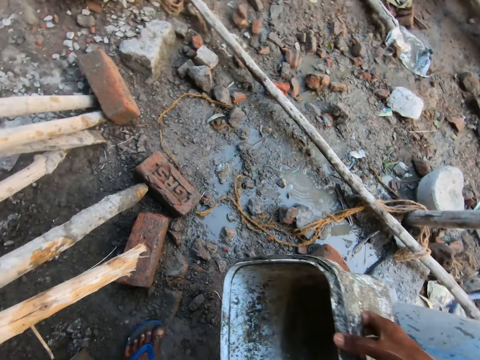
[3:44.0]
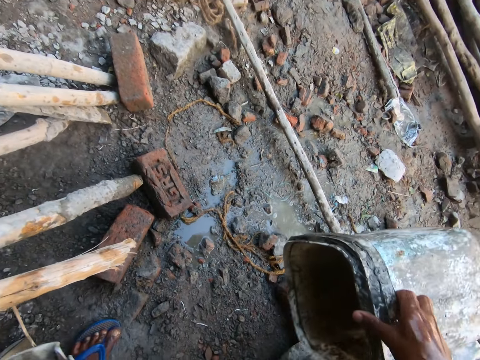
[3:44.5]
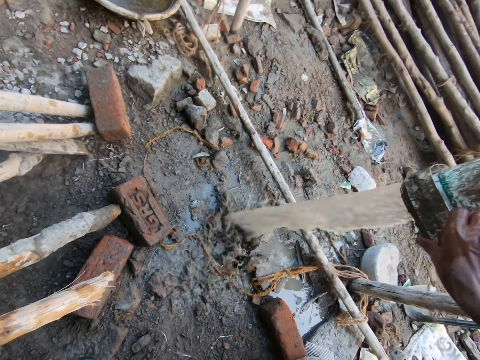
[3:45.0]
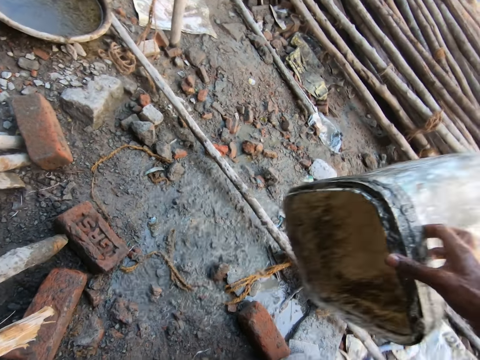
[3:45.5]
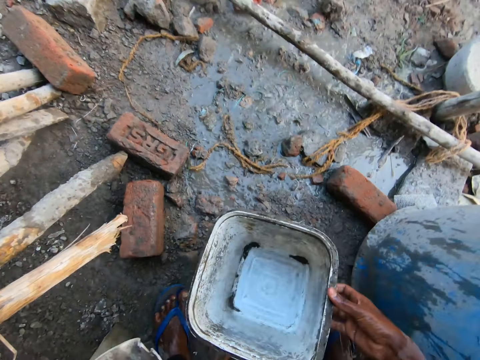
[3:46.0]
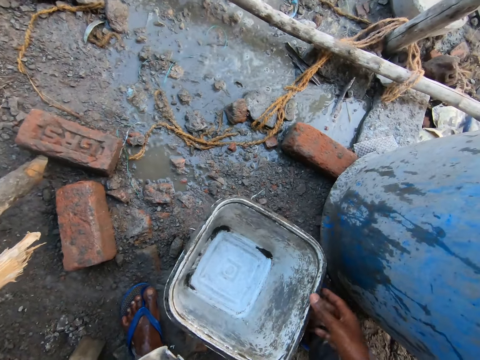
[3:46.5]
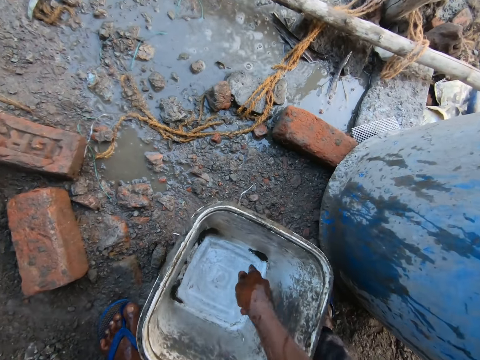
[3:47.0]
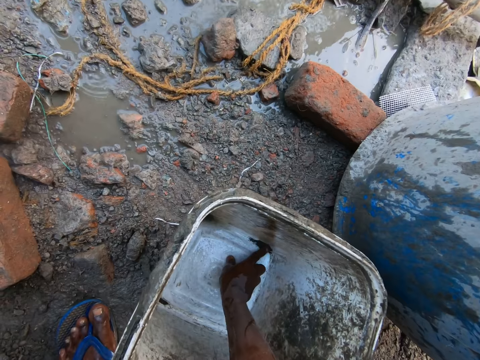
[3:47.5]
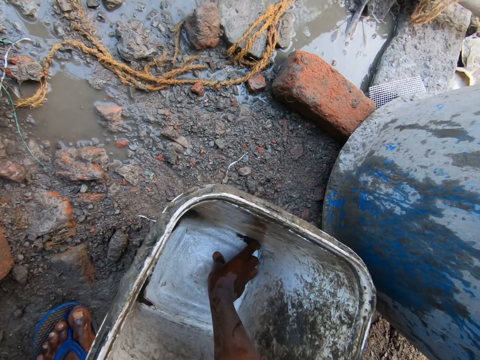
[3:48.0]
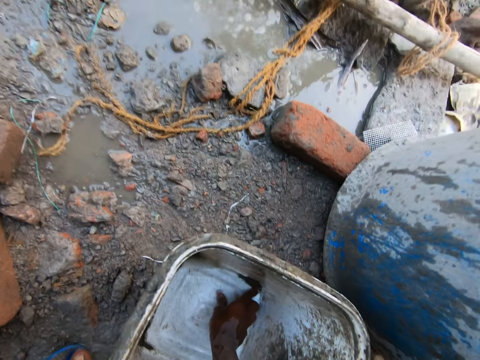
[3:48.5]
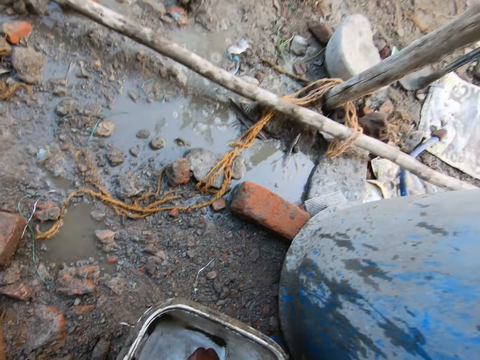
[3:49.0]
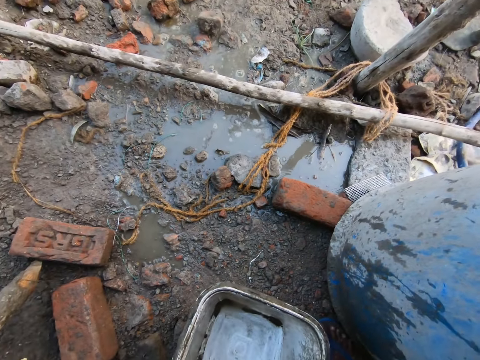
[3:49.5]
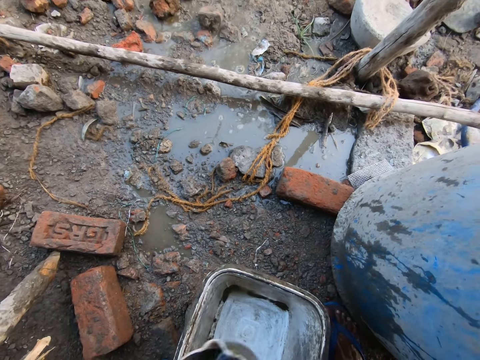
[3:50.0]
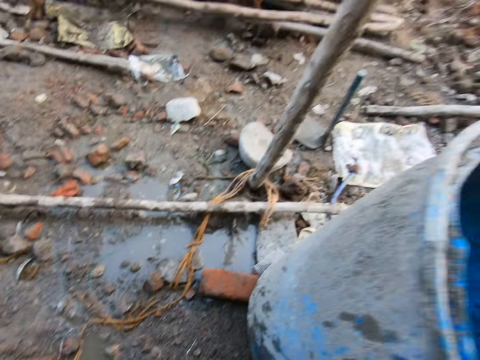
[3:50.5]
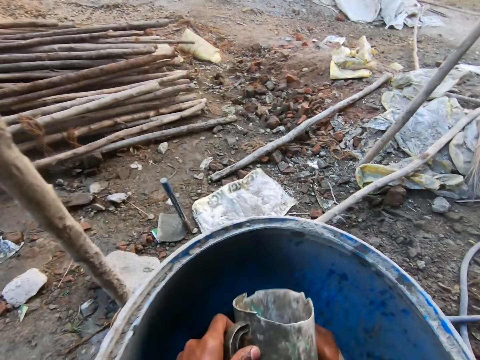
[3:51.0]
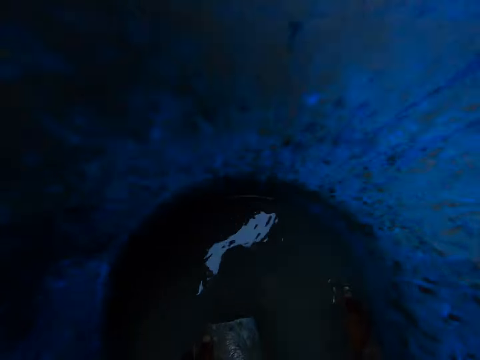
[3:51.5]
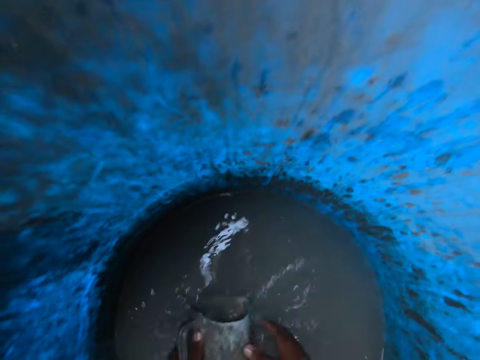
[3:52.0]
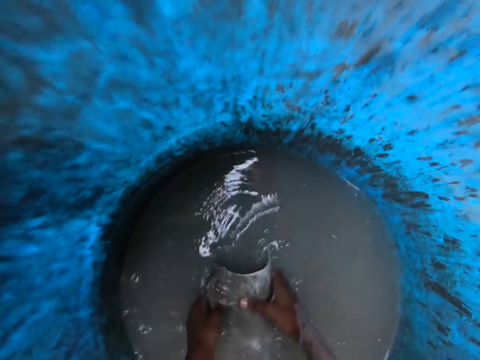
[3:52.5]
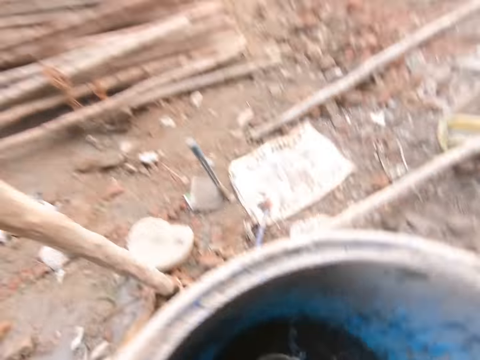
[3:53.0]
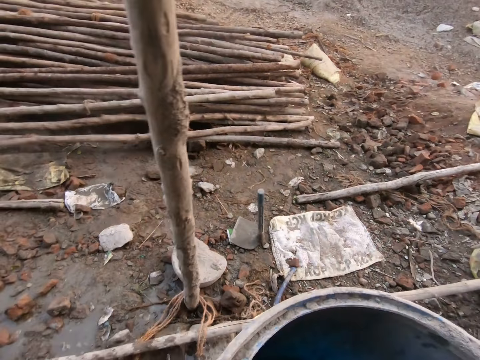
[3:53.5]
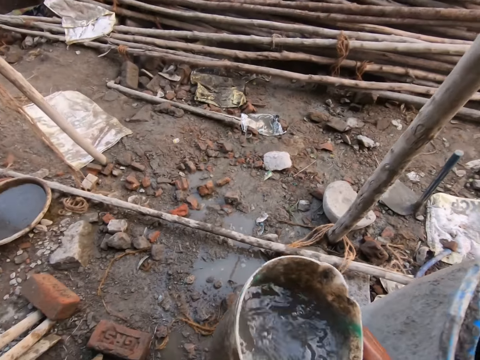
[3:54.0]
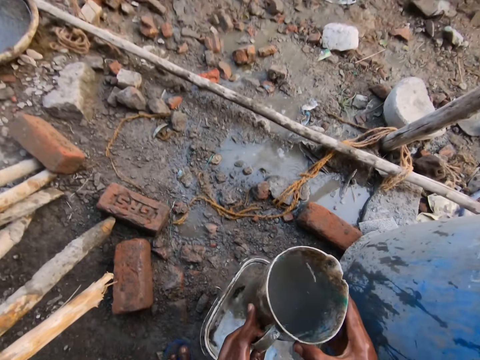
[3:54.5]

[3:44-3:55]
The camera wearer pours the water from the bucket on the ground with his right hand. He drops the bucket on the ground with his right hand. He cleans mortar in the bucket on the ground with his right hand. He scoops water from the drum on the ground with the plastic jug with both hands.

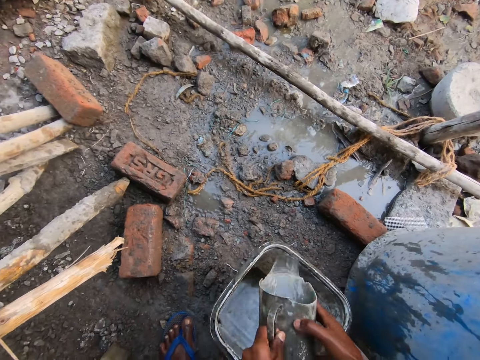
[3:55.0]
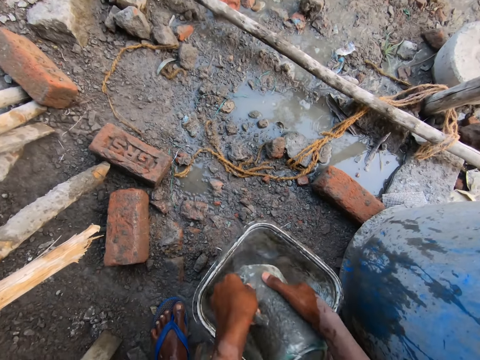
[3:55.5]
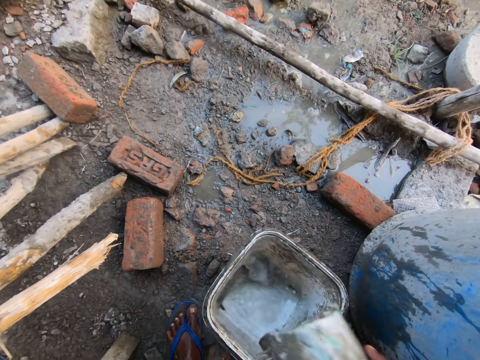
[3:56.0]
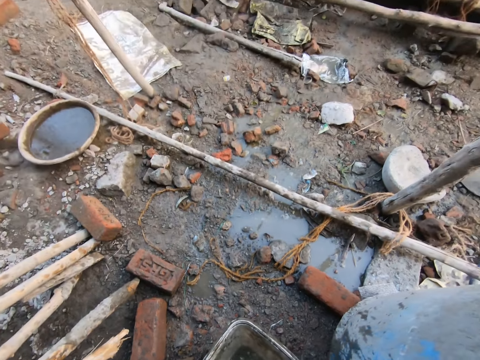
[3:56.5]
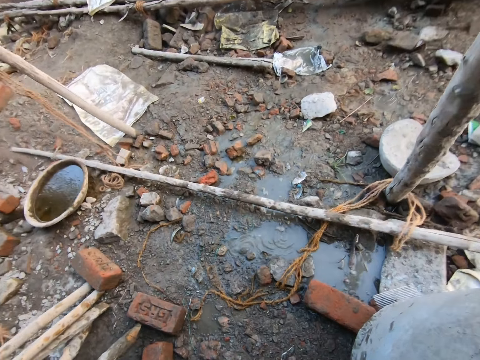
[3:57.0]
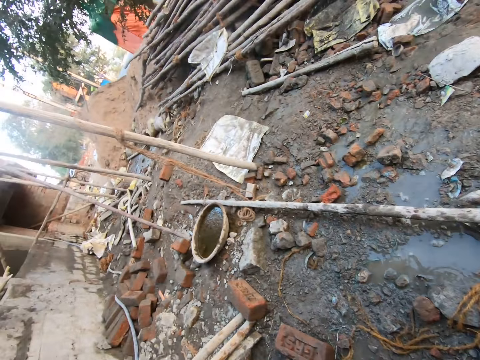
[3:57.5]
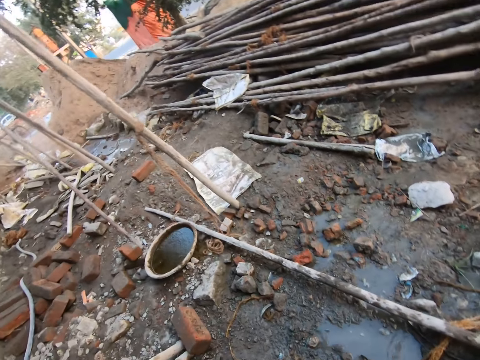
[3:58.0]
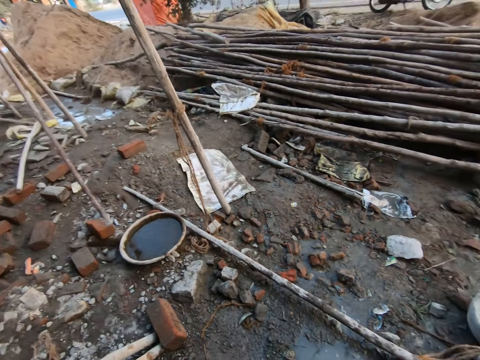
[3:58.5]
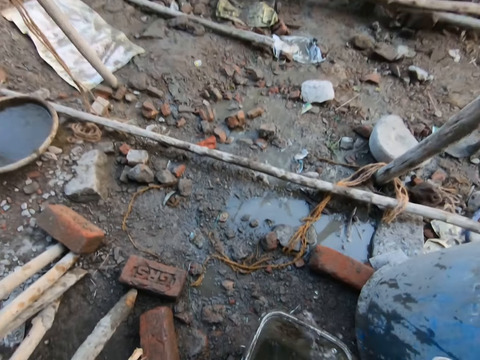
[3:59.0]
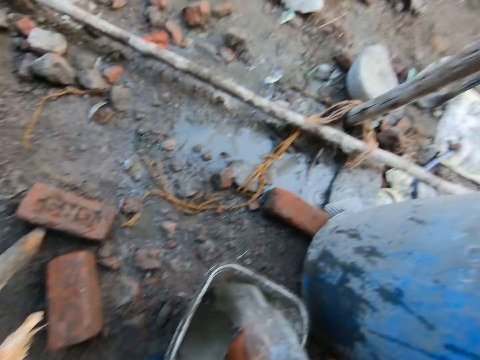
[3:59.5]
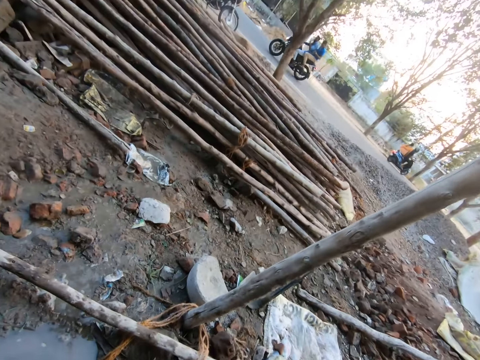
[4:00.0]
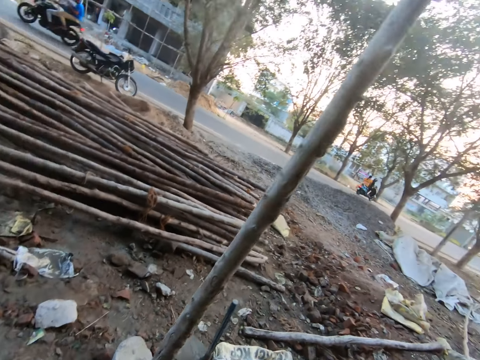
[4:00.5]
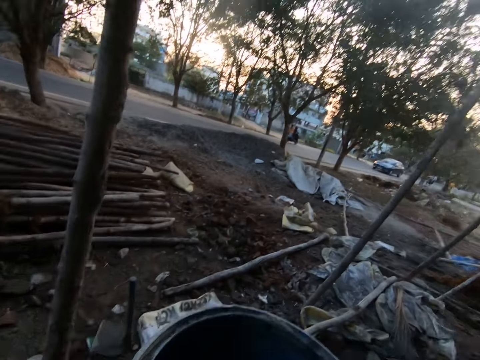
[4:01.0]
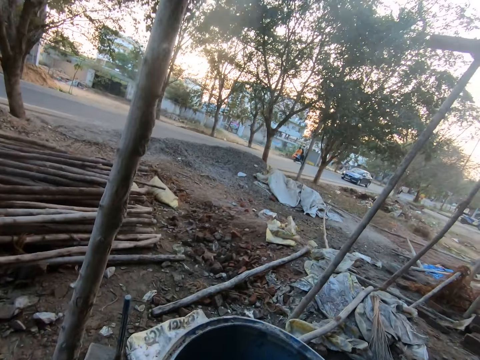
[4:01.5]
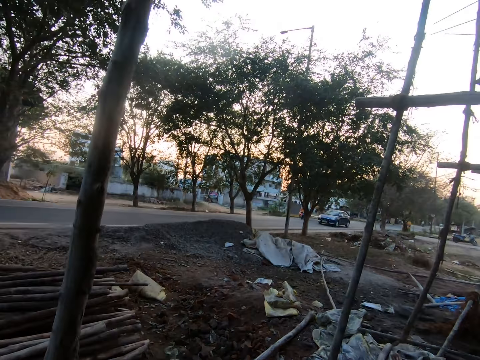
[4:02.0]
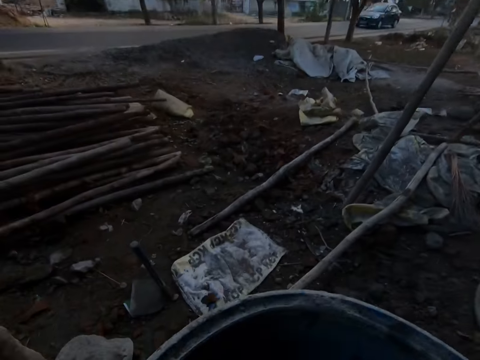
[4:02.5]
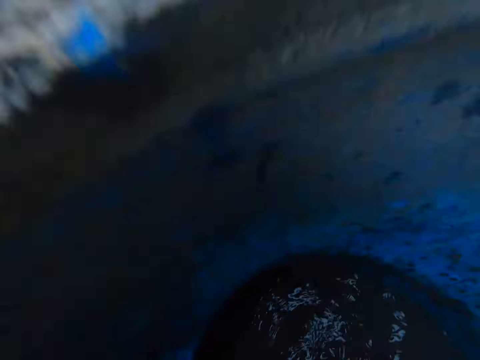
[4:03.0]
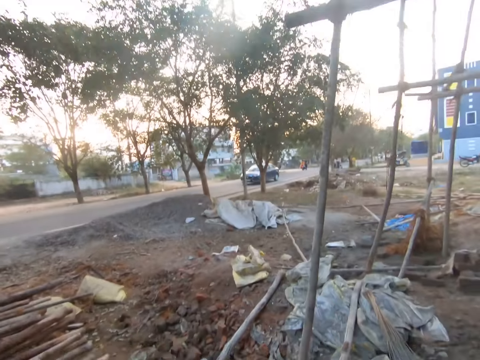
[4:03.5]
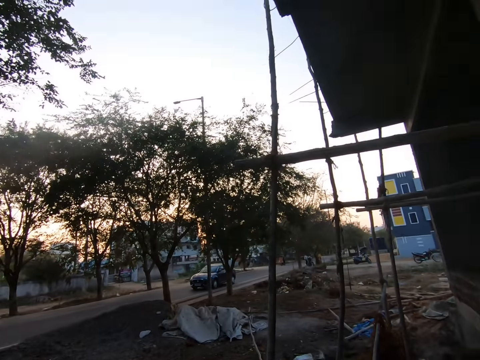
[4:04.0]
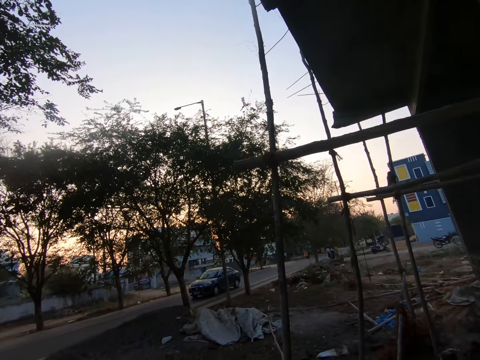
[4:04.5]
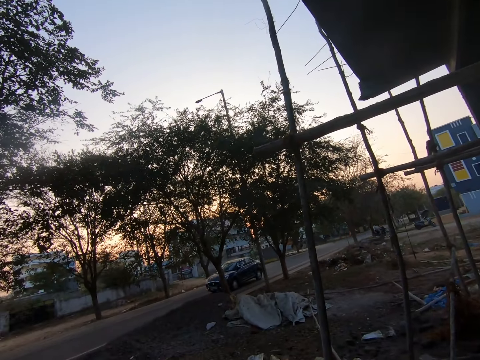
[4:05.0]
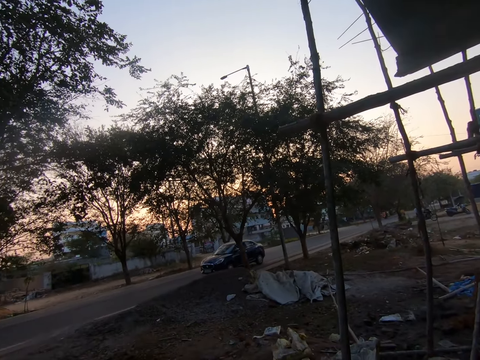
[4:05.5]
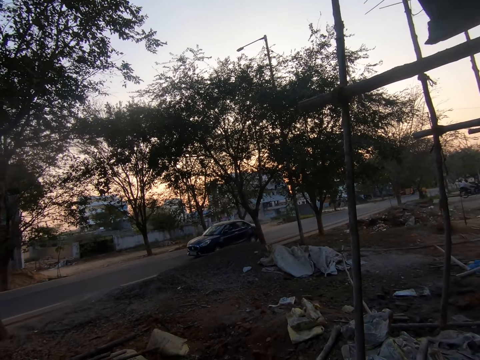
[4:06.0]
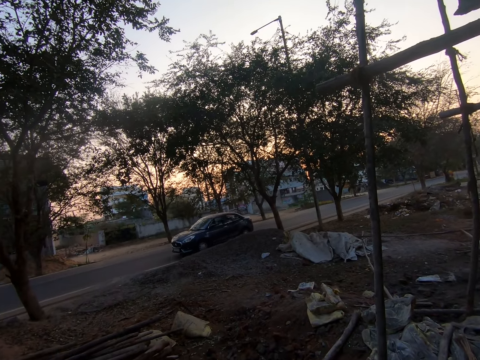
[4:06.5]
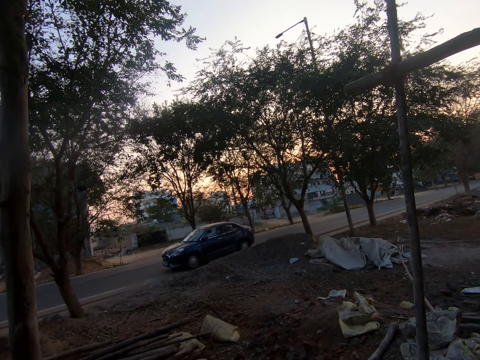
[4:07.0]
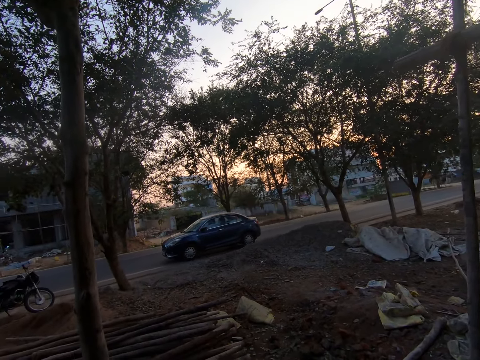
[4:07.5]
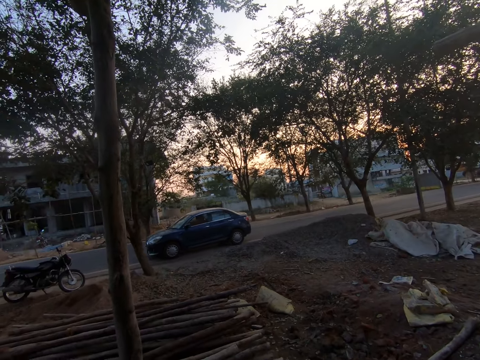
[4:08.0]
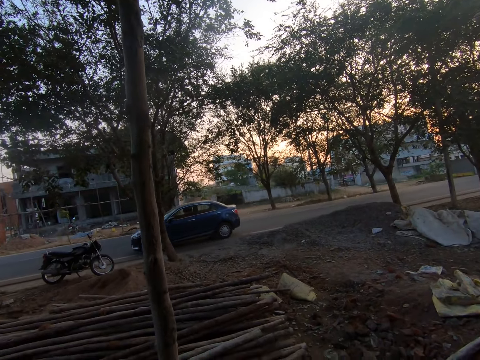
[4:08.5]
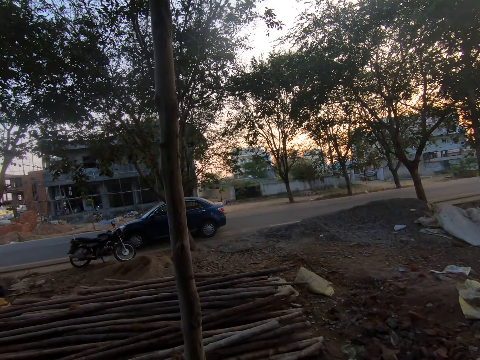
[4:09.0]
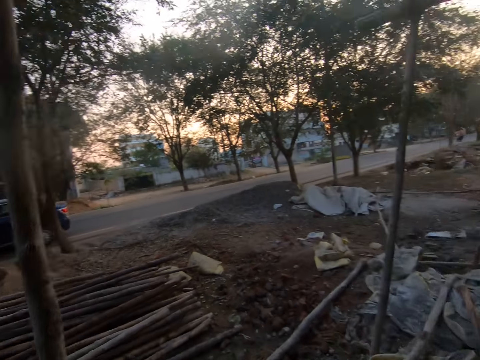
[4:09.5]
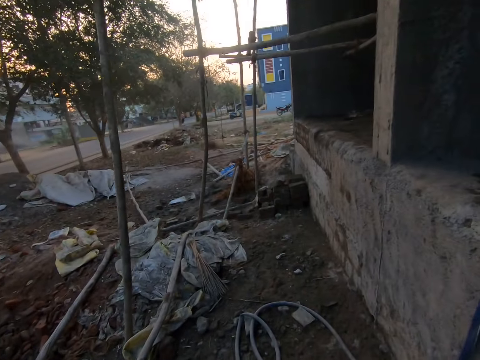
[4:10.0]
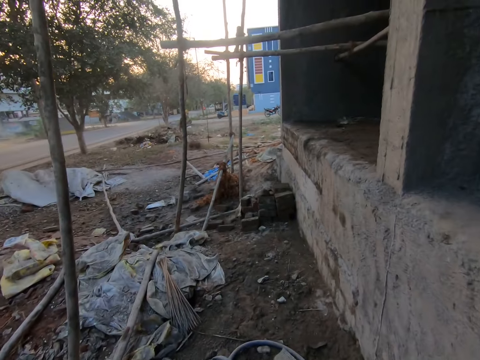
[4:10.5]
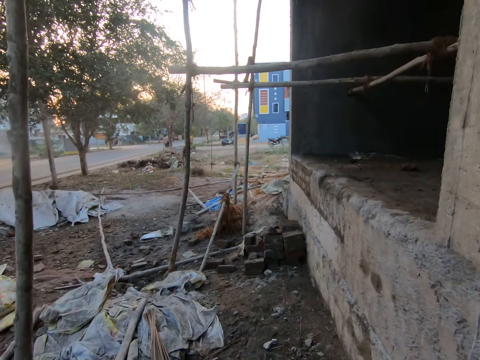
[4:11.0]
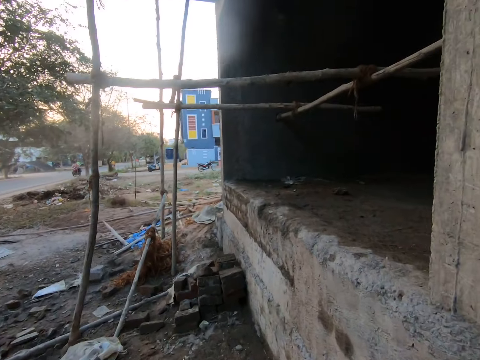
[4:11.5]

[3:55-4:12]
The camera wearer pours water from the jug in the bucket on the ground with both hands. He collects water from the water drum with the plastic jug. He pours water from the jug on his hand with his right hand. He pours water in the bucket from the jug in his right hand. He collects water from the water drum with the plastic jug. He looks around the road. He walks around the building.
